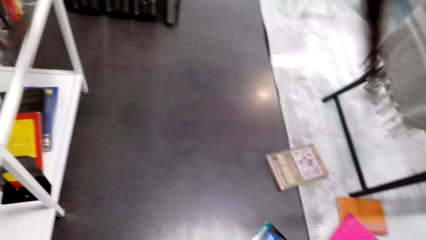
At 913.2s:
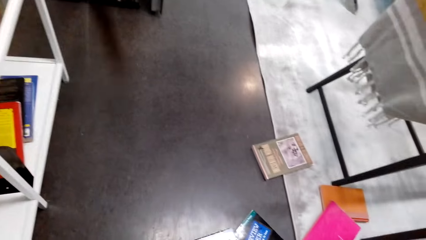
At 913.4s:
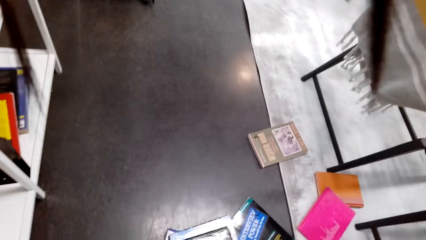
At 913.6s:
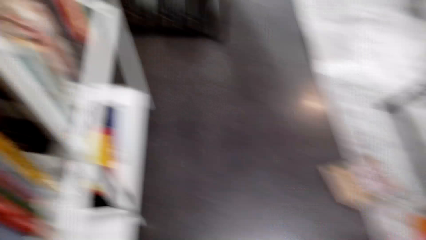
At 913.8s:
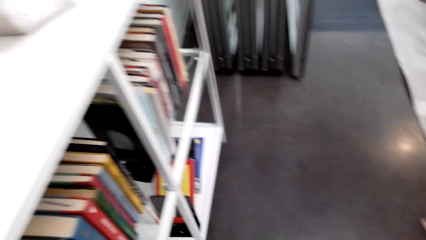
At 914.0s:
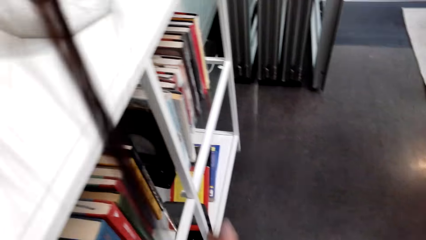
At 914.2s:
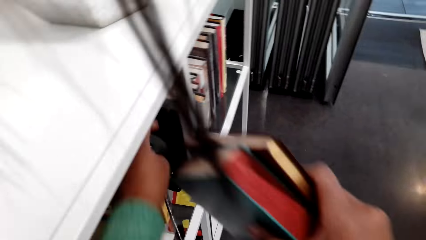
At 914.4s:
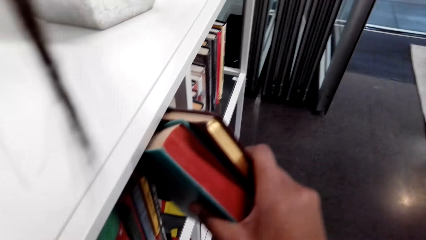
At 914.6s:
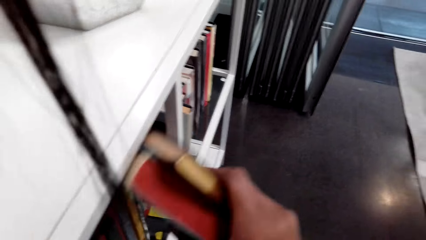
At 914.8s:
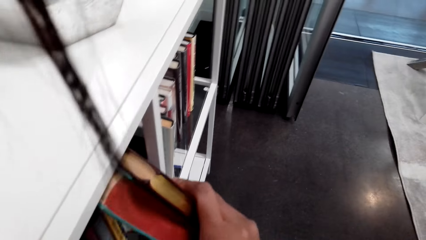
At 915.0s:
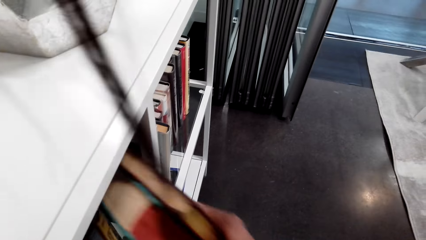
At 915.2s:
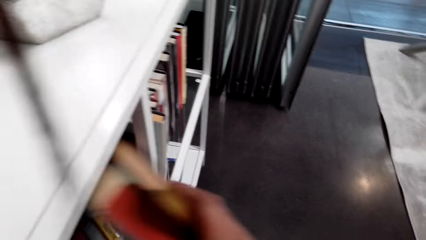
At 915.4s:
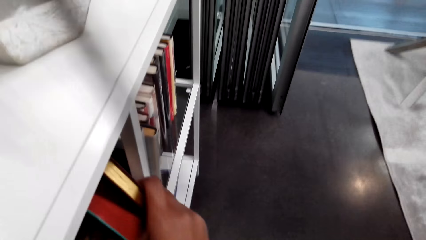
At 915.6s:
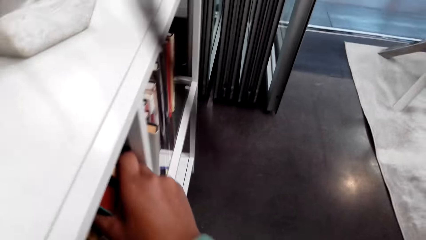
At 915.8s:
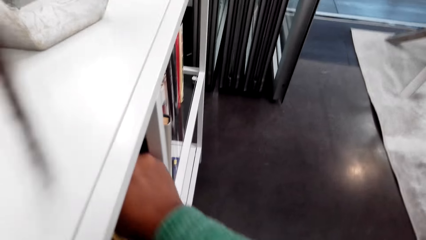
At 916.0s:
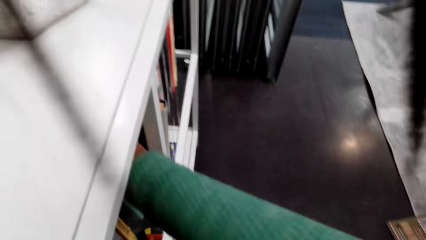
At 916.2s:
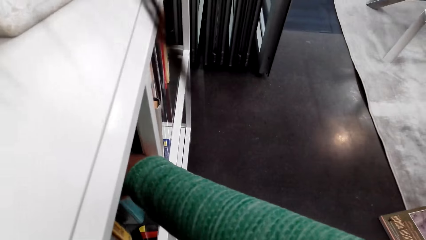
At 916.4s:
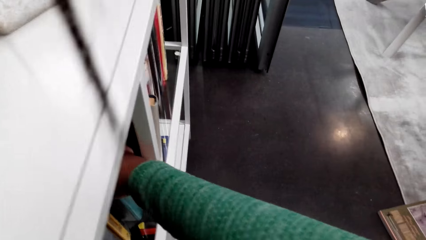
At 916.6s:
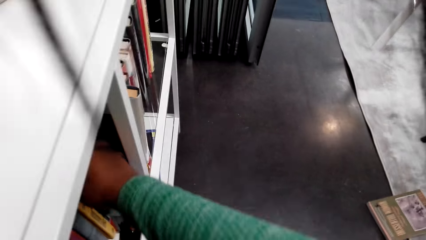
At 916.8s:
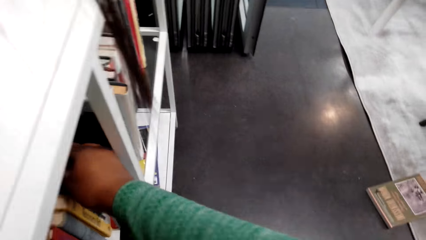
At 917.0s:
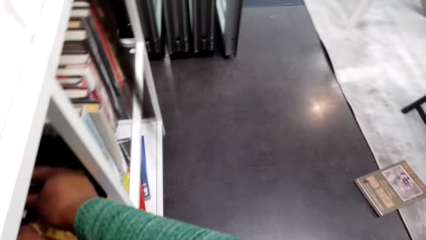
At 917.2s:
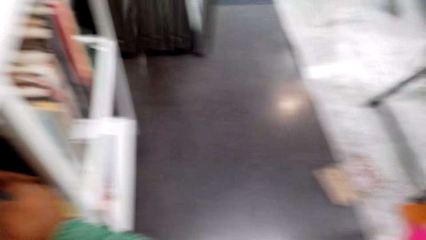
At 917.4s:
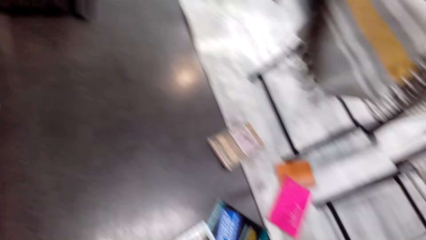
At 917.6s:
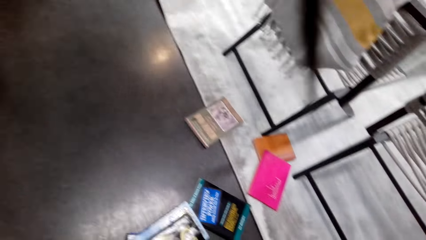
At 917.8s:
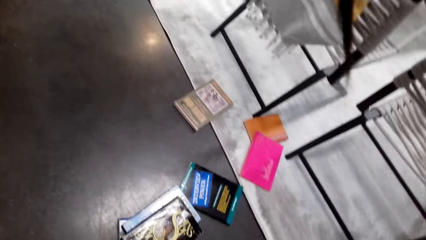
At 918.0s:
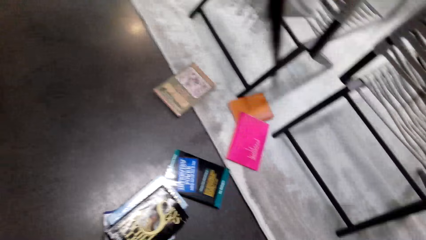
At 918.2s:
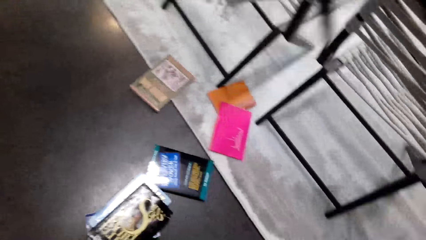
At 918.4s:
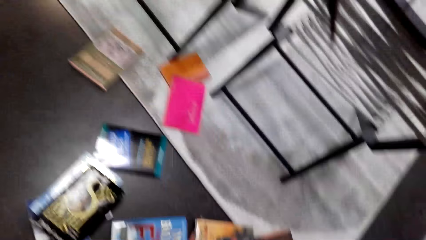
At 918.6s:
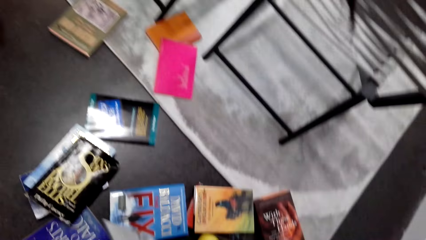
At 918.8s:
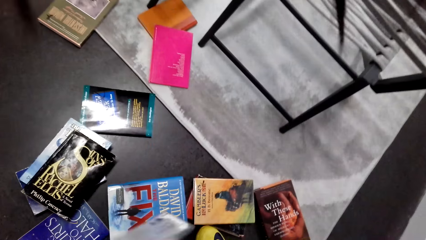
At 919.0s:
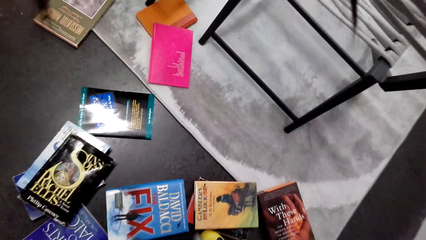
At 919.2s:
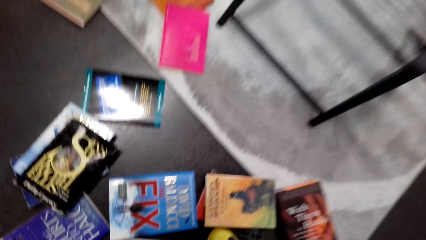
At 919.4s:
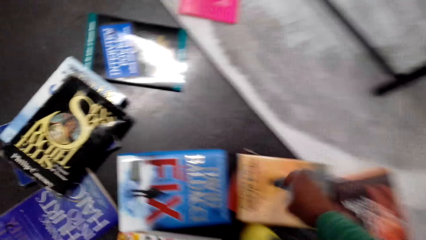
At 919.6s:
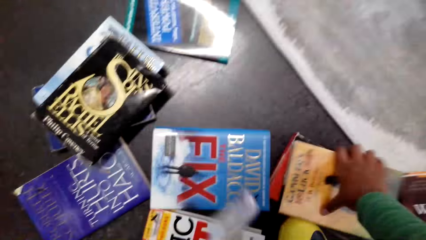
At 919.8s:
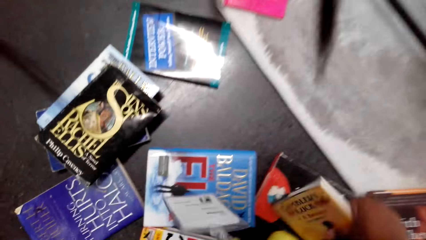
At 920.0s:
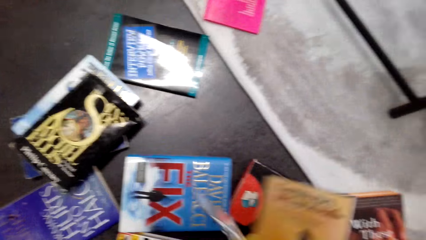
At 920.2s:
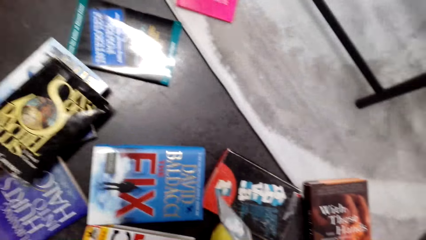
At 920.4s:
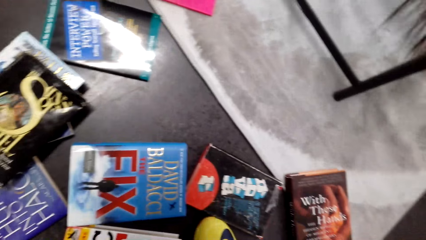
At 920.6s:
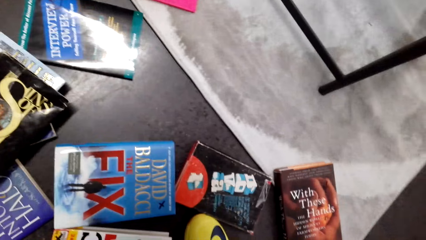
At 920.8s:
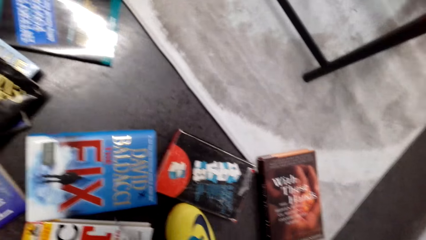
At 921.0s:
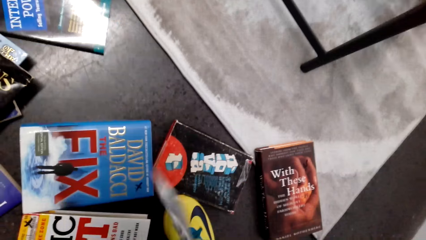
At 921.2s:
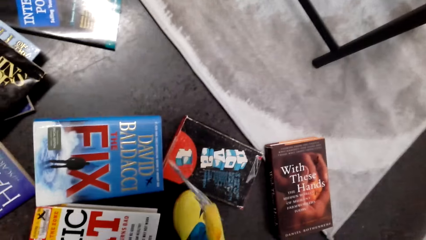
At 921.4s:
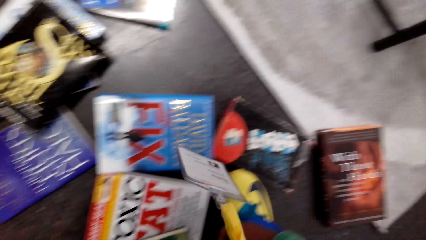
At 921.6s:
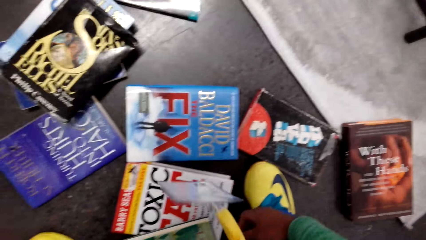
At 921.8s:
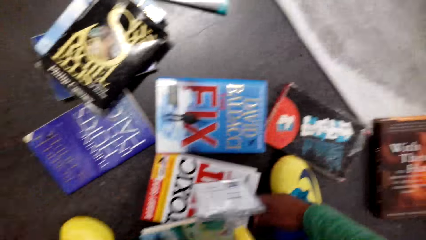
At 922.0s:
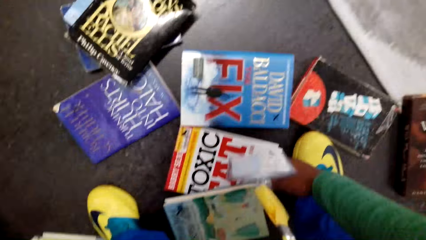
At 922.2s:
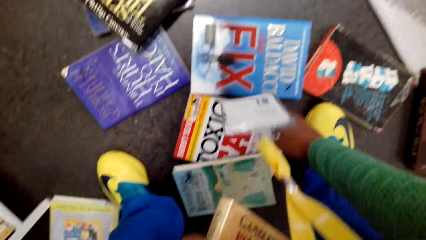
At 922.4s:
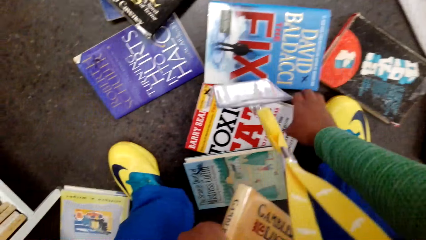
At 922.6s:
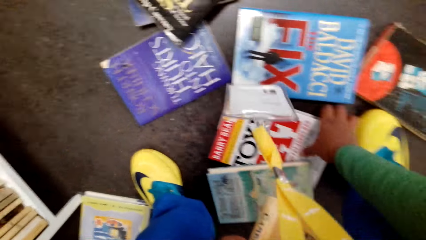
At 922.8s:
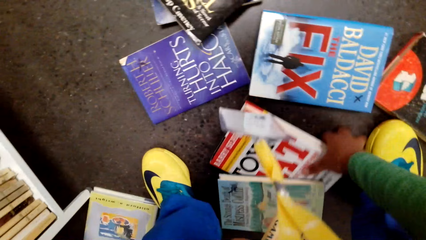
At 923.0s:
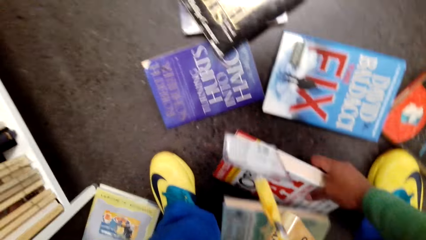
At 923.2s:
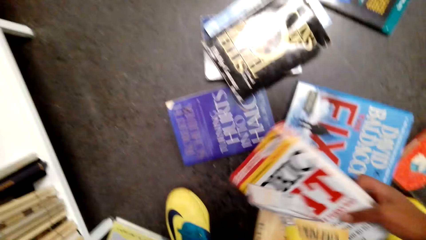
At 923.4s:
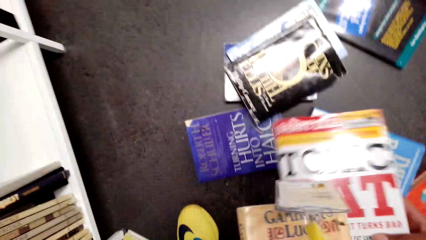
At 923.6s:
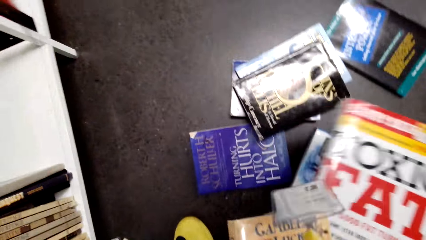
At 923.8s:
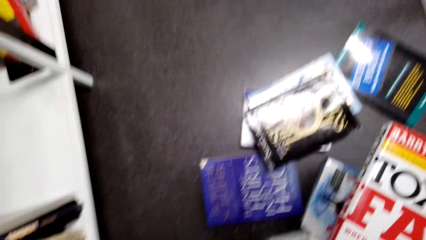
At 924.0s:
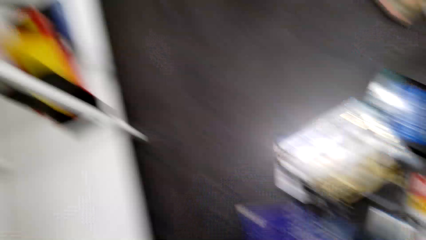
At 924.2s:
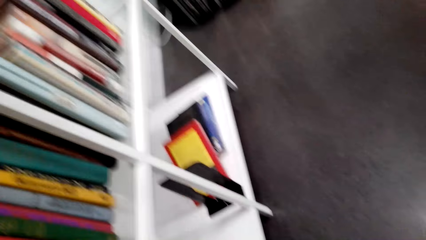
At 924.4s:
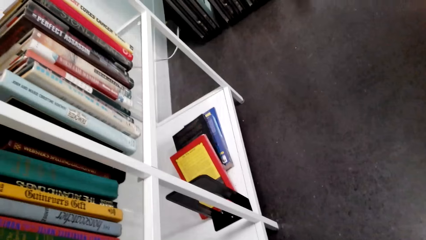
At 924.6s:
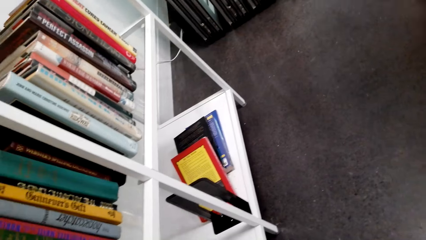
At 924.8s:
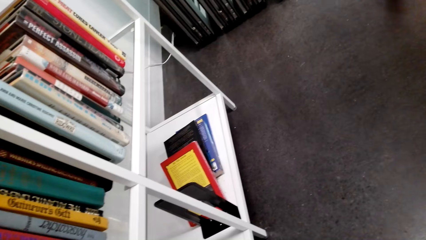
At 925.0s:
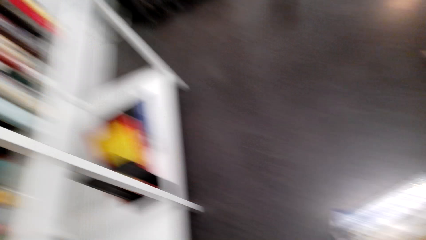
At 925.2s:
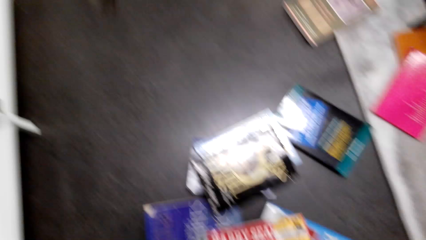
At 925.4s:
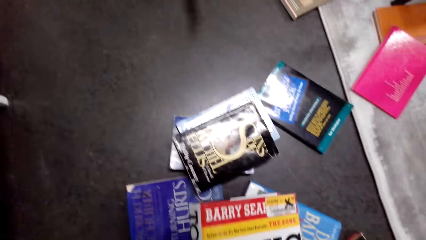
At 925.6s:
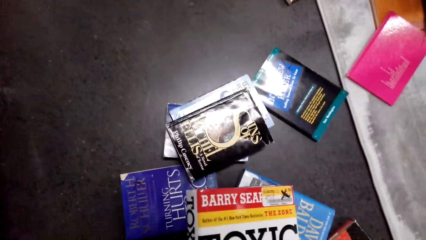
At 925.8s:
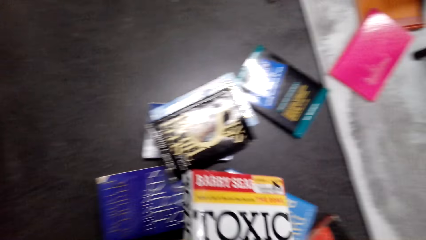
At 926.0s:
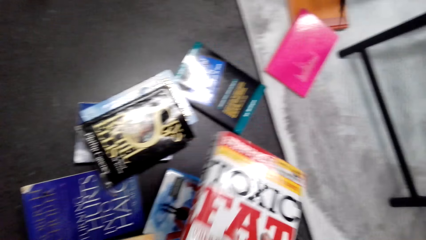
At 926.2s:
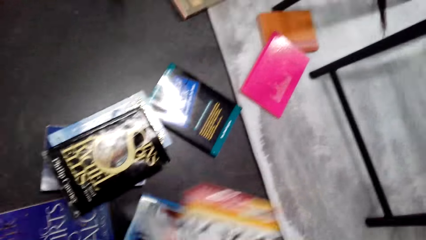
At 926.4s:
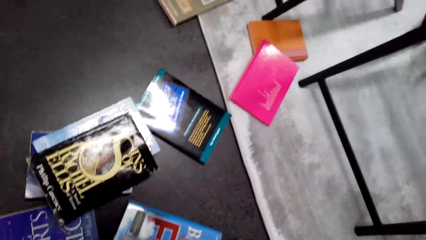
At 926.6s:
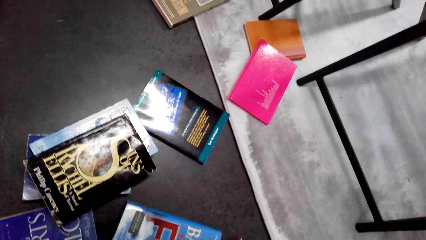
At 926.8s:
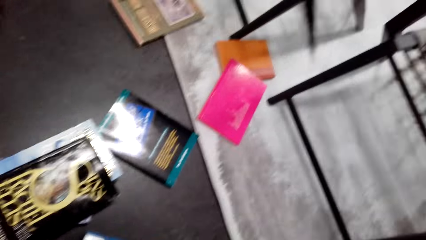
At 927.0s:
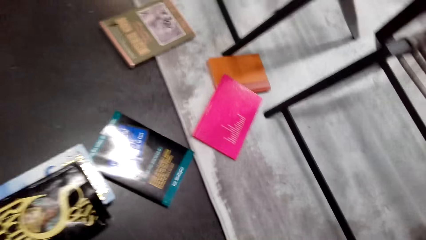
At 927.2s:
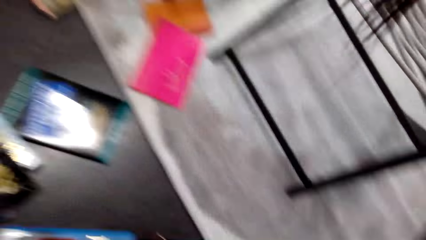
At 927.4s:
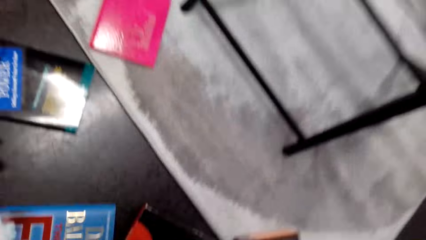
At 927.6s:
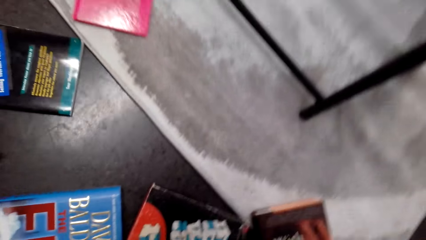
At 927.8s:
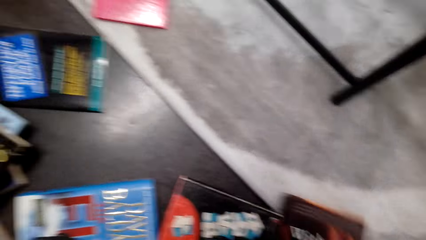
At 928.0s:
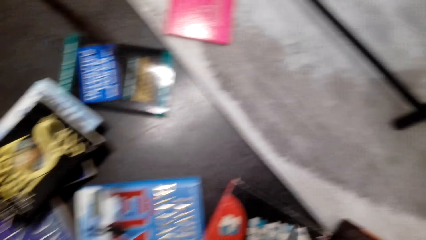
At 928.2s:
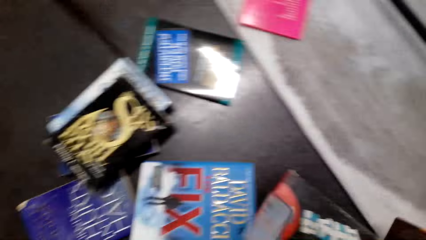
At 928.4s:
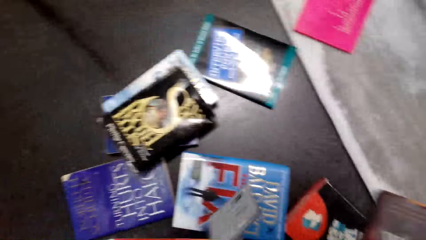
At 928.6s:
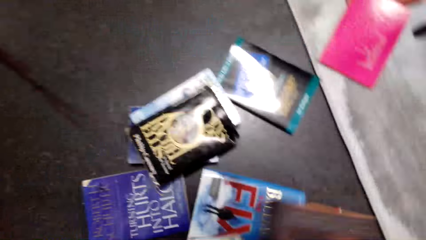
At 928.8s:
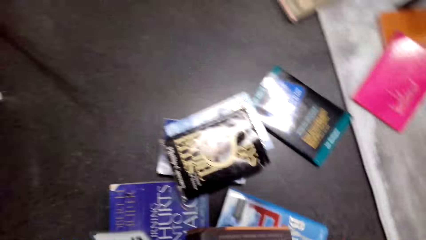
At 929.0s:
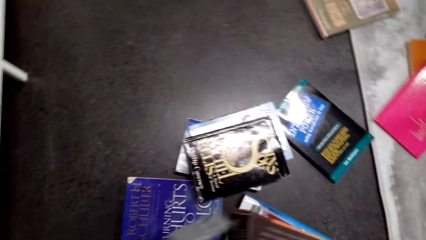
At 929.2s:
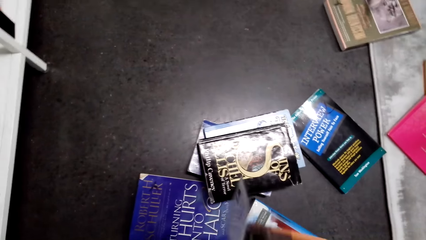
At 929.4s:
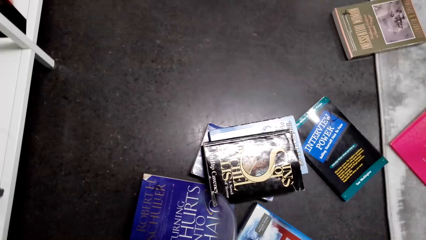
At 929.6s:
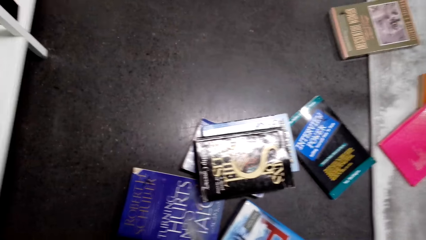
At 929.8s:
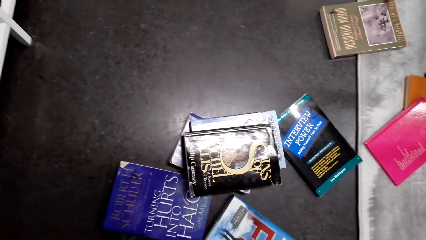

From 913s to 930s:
The camera wearer puts books on the shelf. They pick books.
